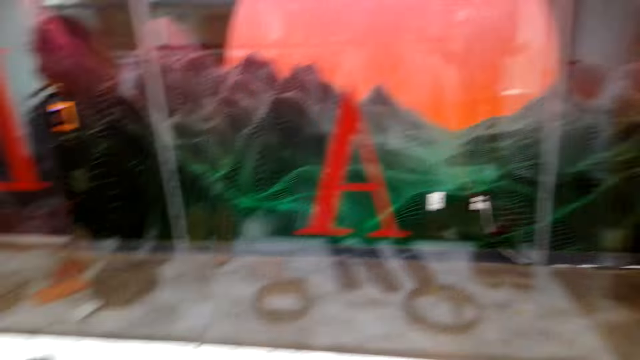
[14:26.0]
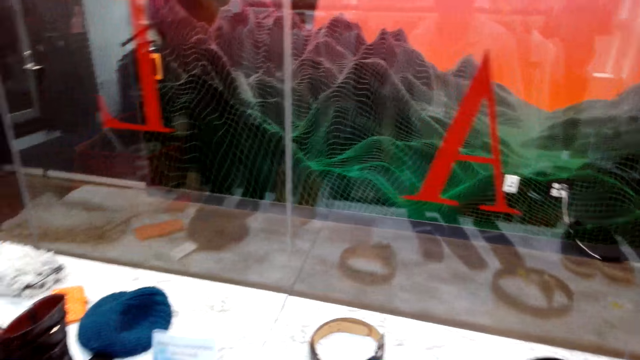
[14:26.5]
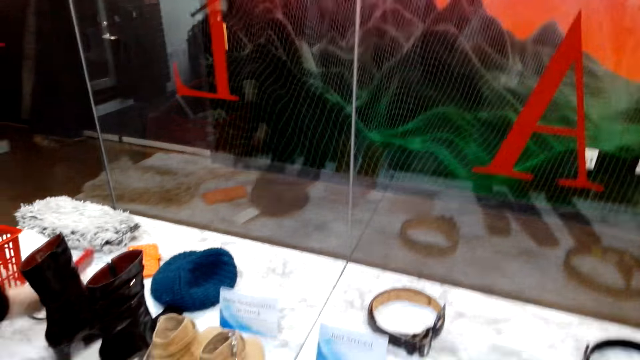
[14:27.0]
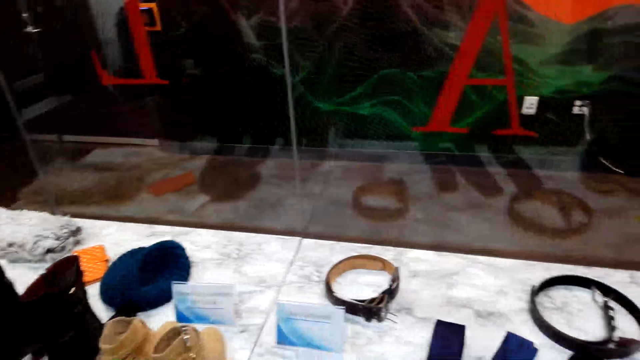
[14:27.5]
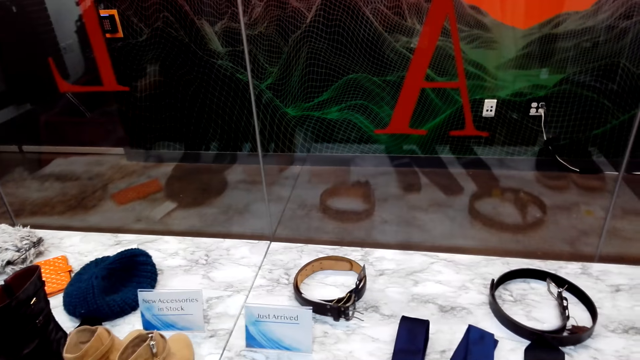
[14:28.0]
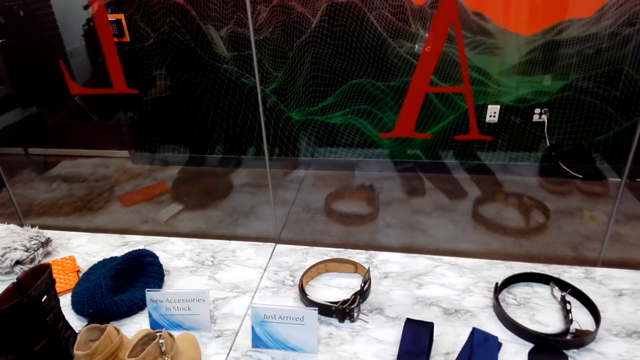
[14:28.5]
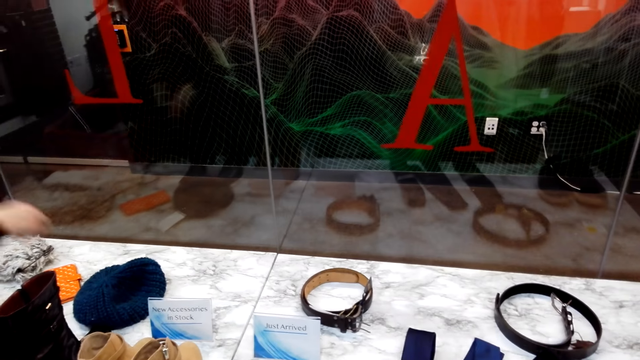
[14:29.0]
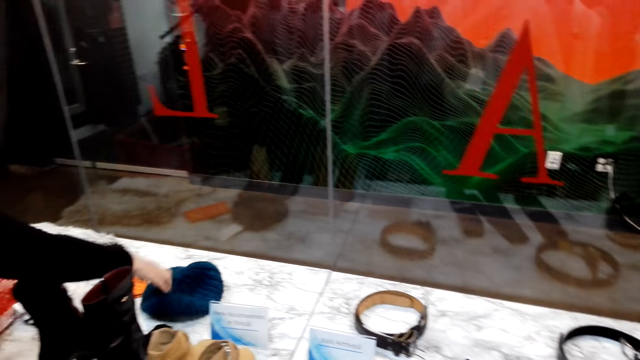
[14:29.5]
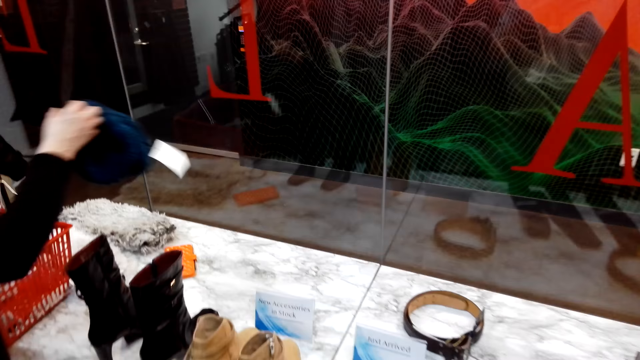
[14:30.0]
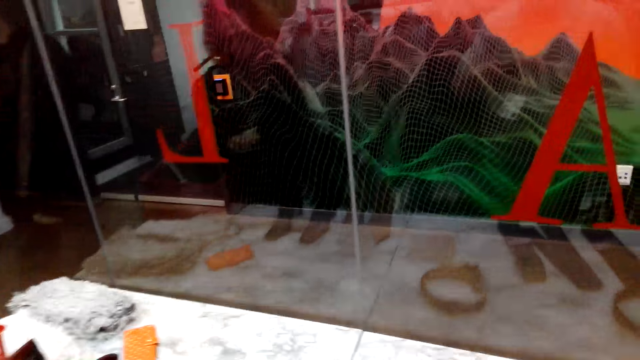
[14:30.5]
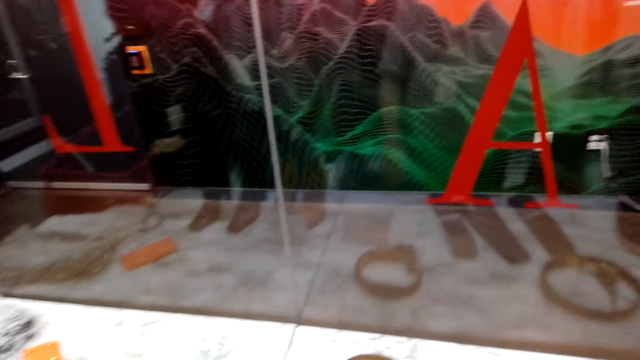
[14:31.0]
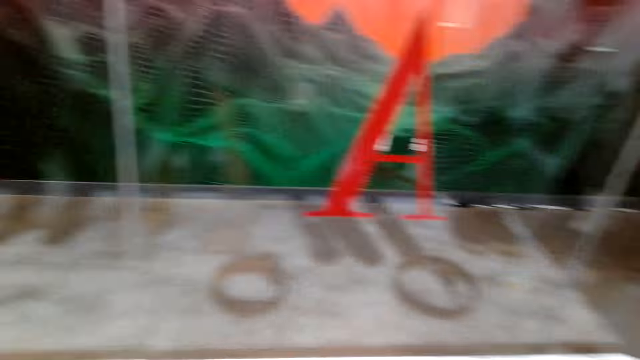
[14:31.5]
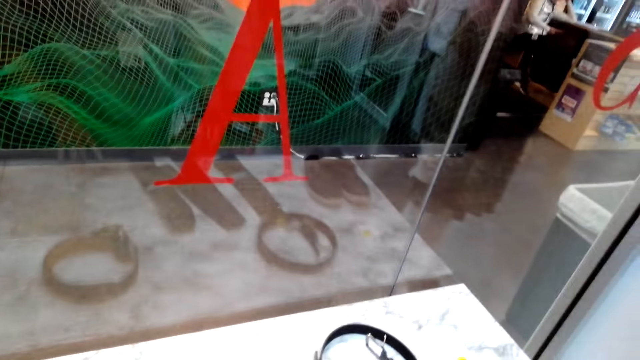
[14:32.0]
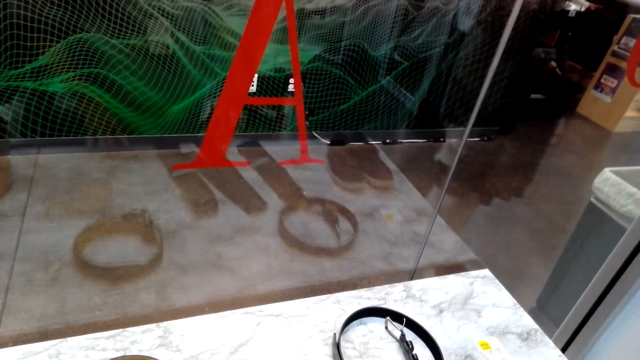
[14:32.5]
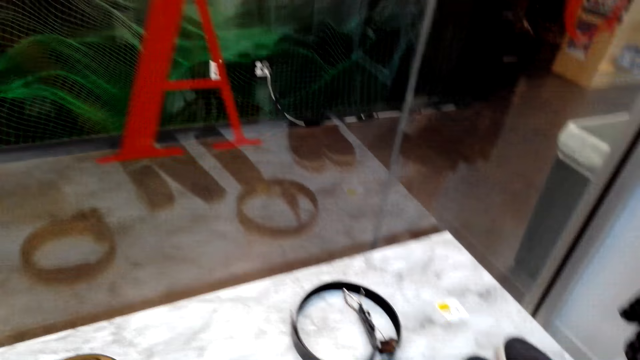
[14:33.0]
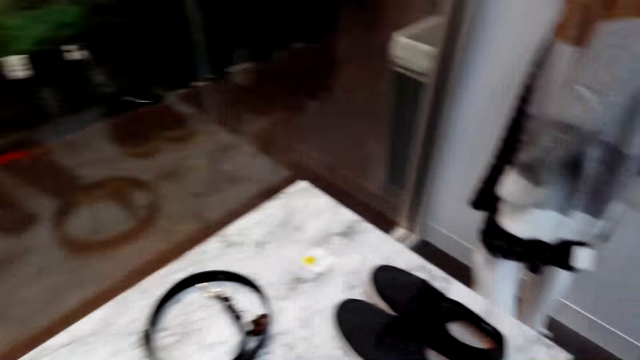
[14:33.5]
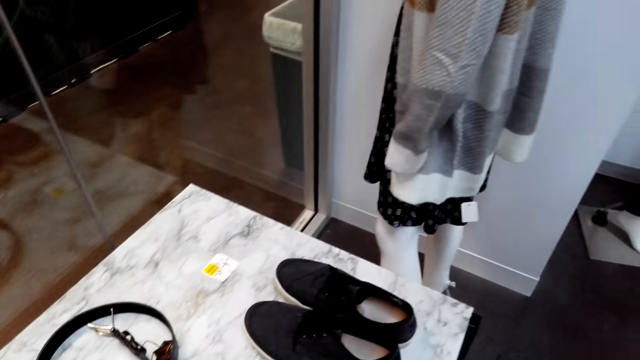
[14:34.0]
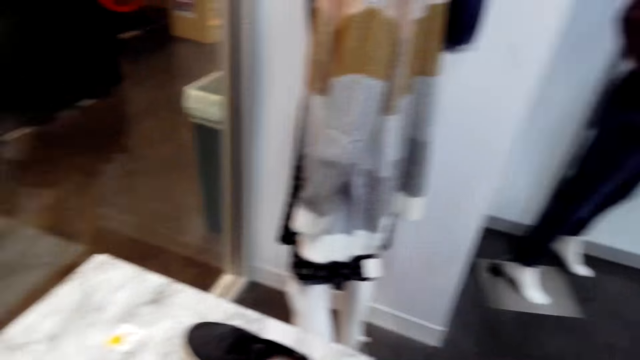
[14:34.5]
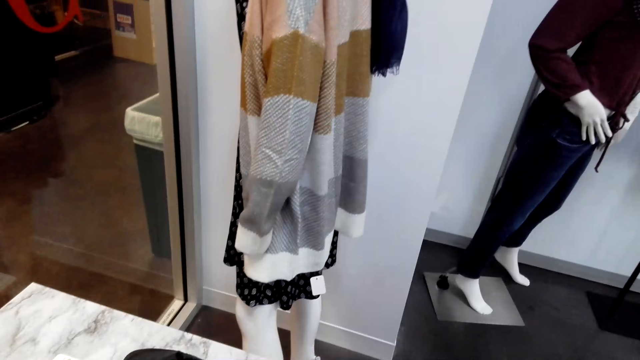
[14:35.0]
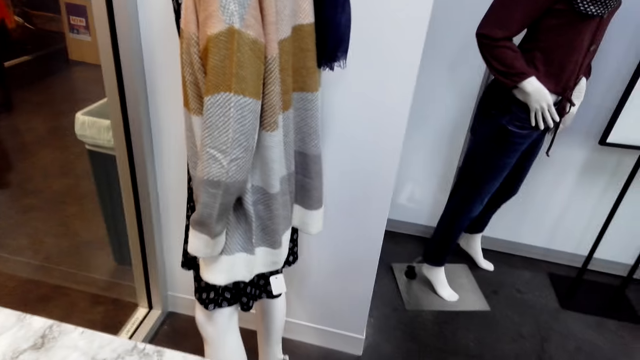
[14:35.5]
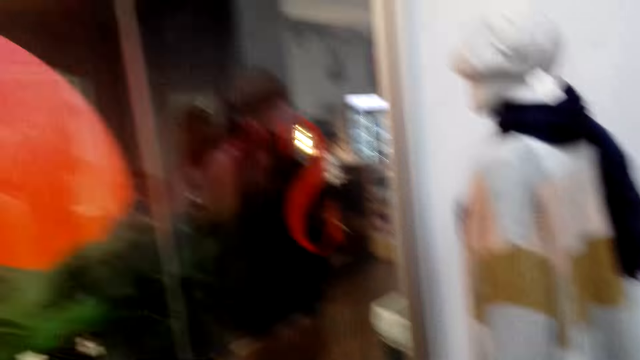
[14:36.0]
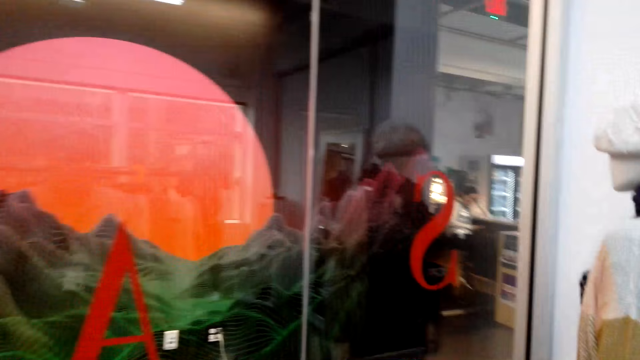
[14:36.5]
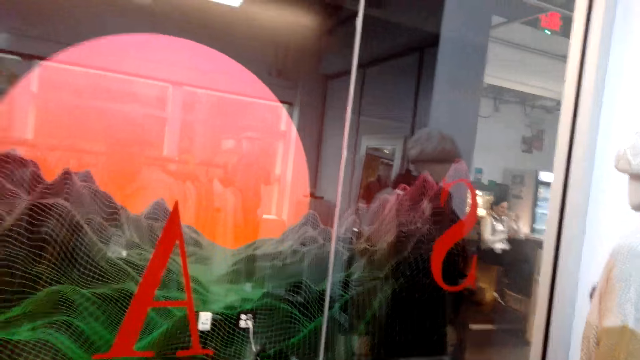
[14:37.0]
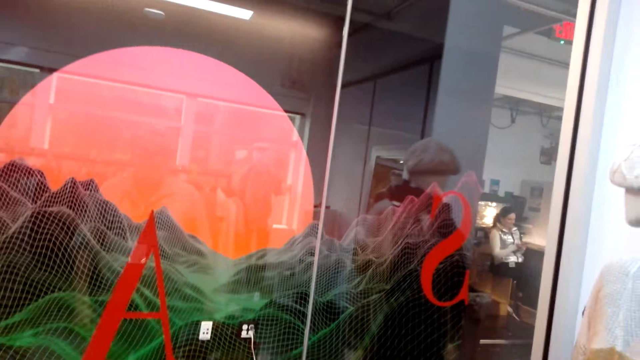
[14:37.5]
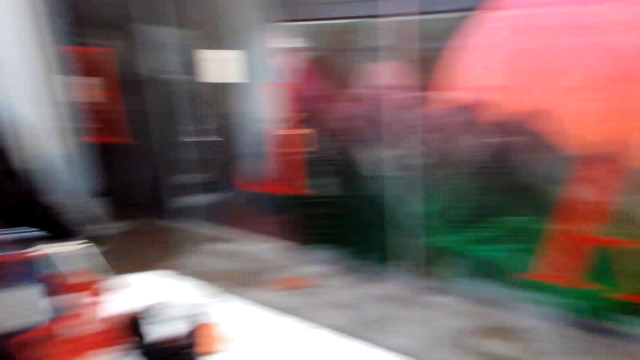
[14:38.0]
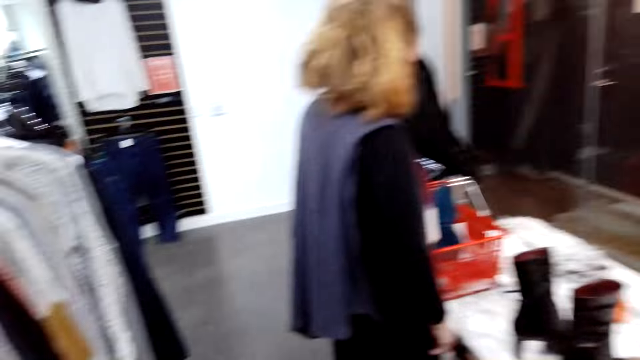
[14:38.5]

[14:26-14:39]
A man holds a Marvin. The camera wearer turns around. A woman converses with the camera wearer. The camera wearer looks around the shop.

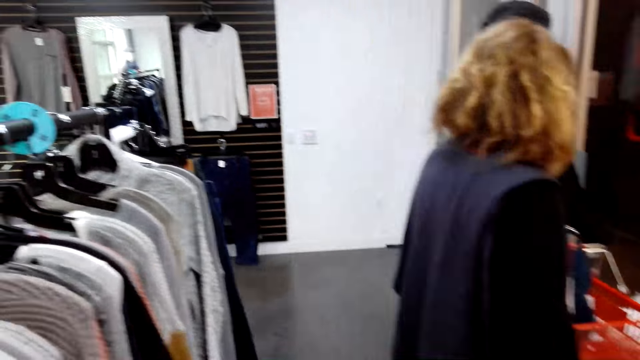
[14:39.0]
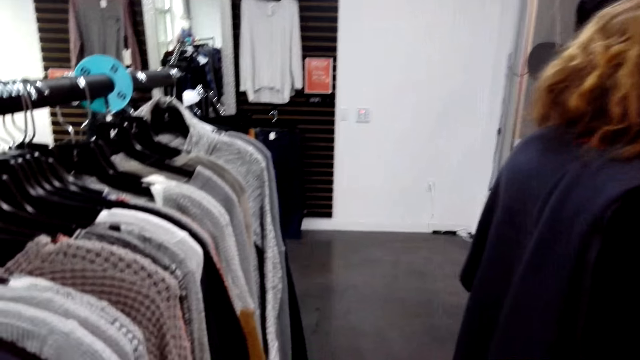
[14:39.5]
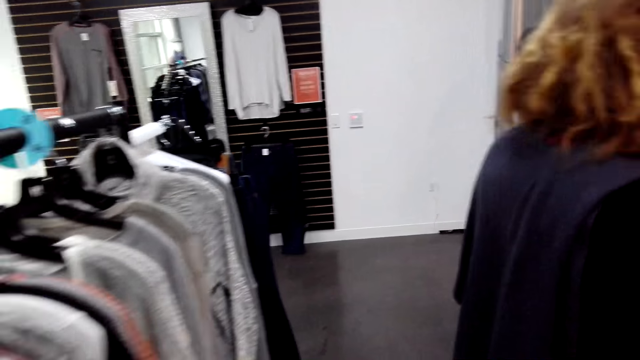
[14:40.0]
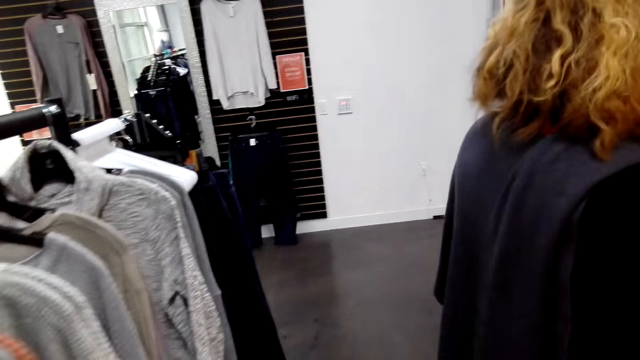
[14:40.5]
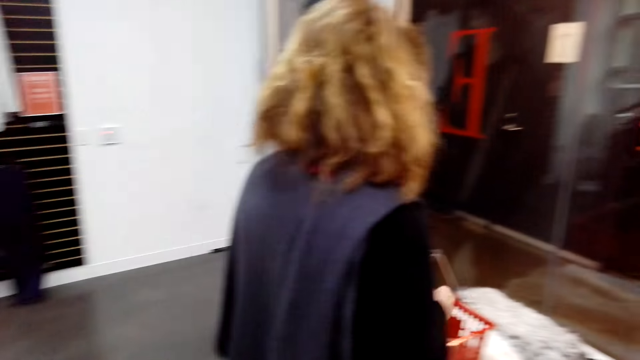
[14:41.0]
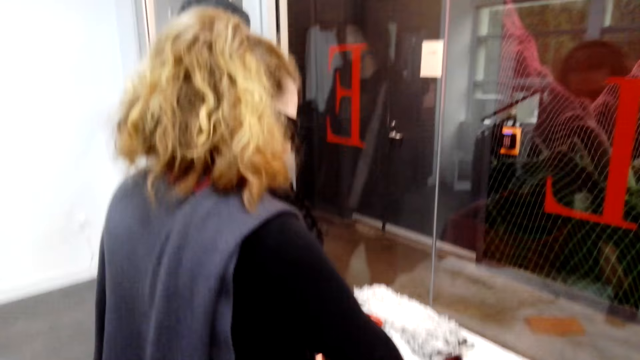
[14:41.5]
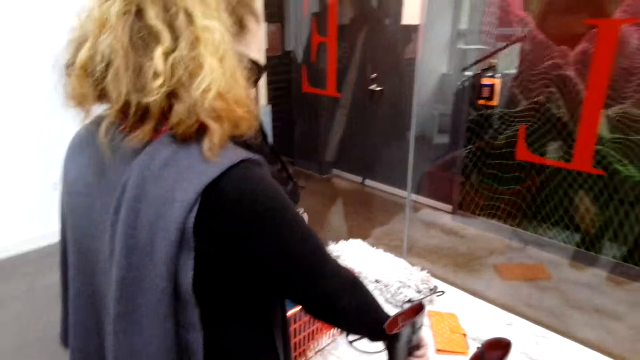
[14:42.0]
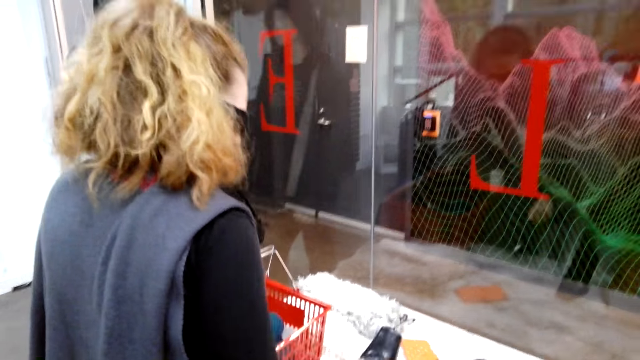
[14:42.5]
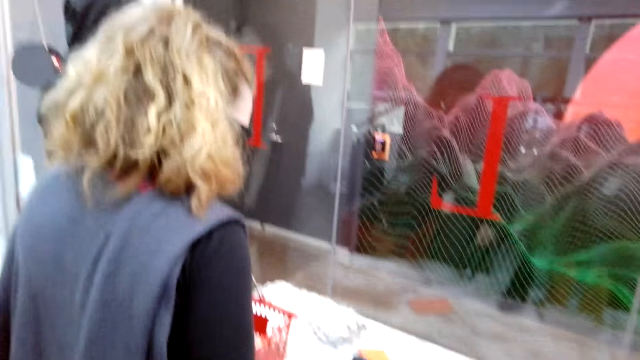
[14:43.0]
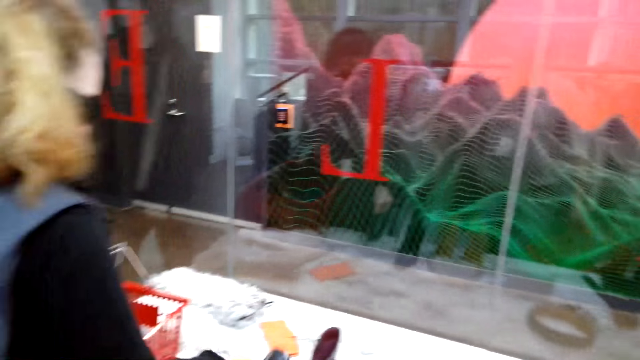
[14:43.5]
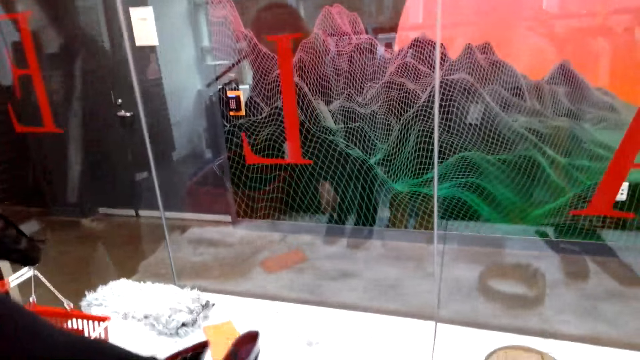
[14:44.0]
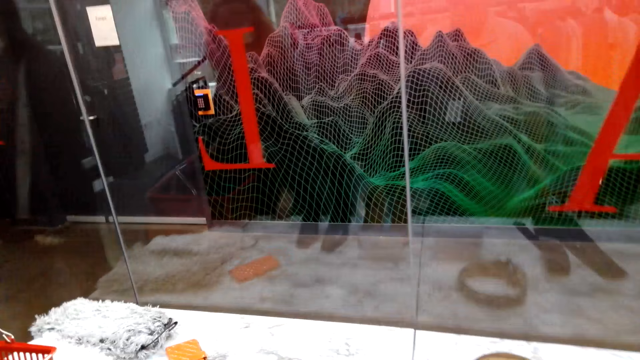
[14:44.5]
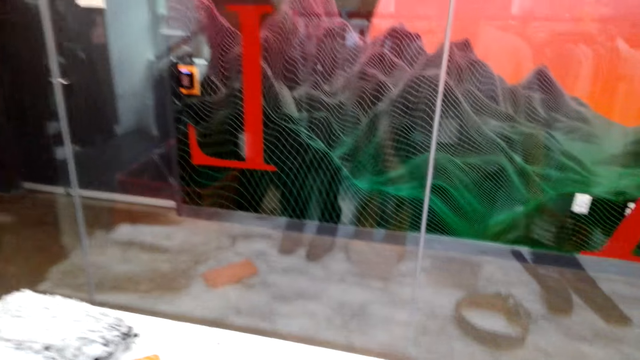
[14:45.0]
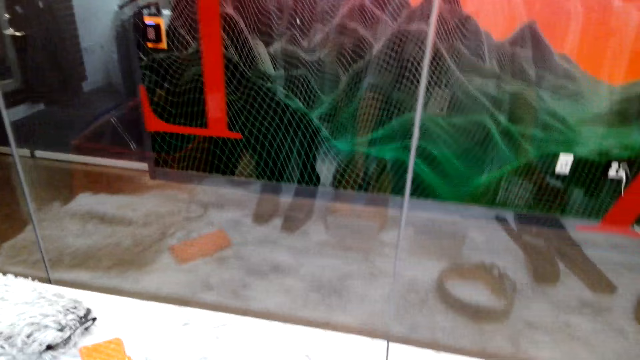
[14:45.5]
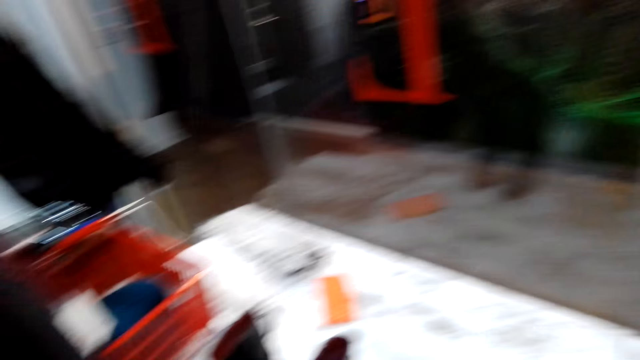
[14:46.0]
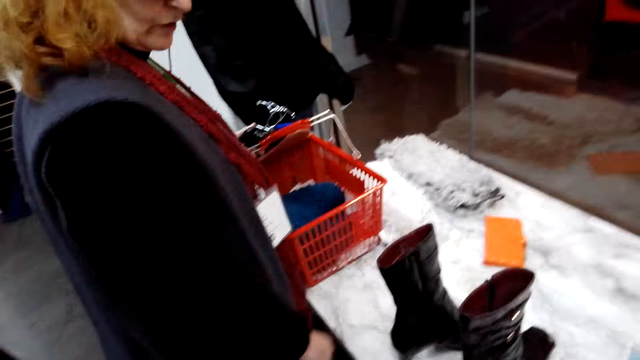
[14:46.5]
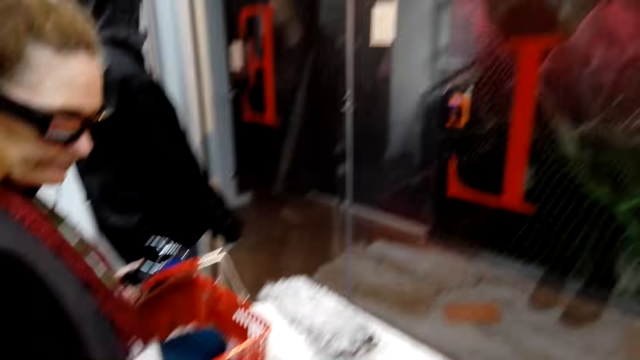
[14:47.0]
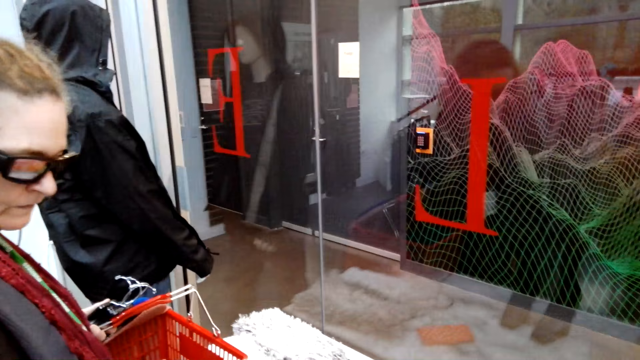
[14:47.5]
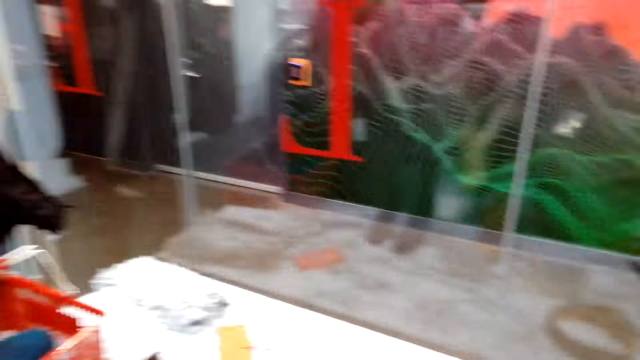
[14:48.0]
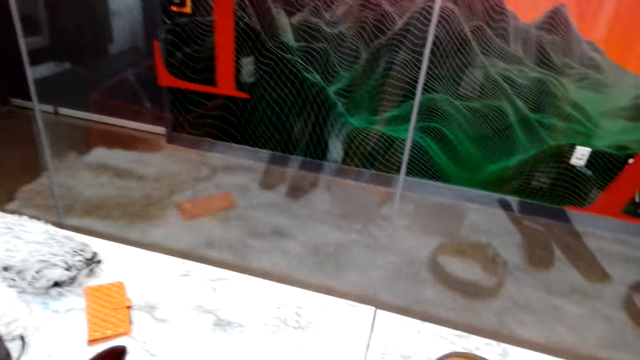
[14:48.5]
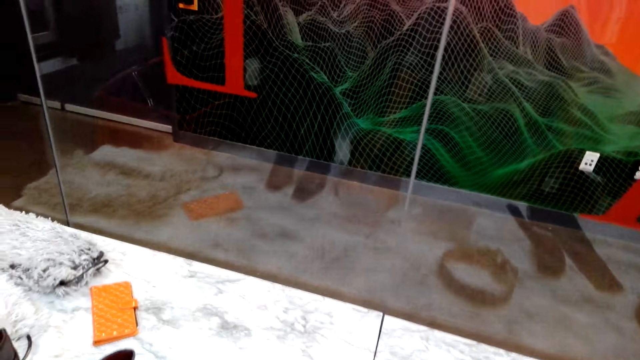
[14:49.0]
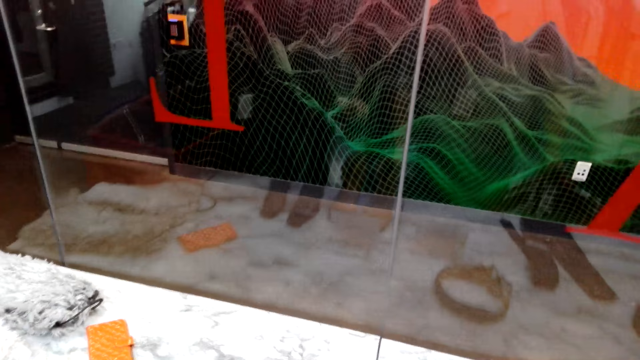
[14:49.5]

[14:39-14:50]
A woman converses with the camera wearer. The camera wearer looks around the shop. The woman converses with the camera wearer. A man looks down. The camera wearer turns around.
